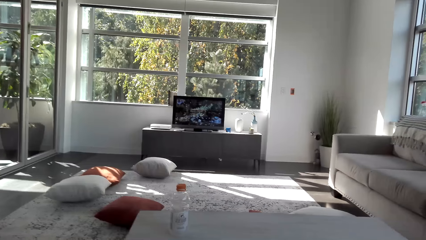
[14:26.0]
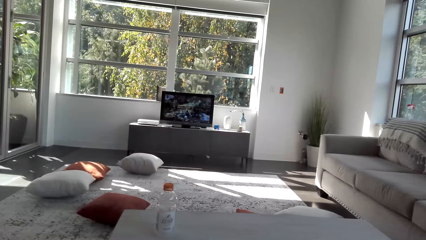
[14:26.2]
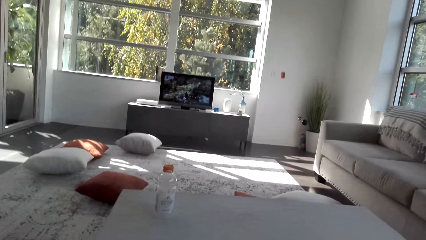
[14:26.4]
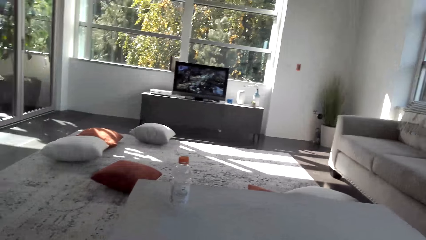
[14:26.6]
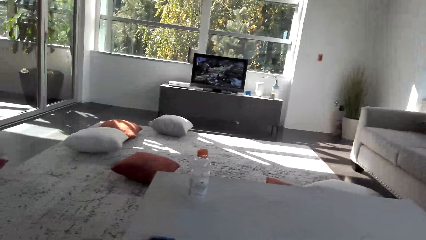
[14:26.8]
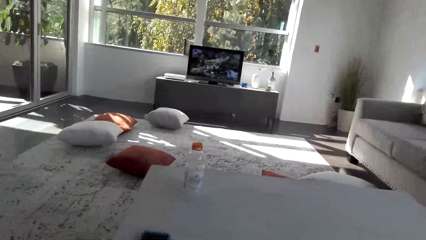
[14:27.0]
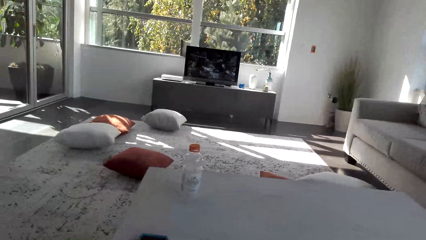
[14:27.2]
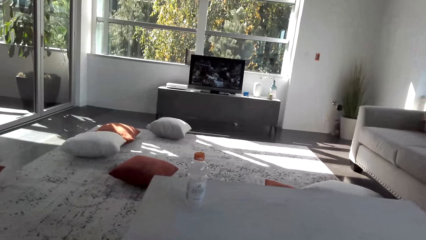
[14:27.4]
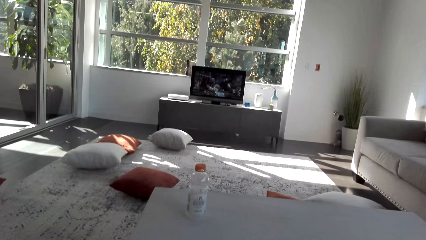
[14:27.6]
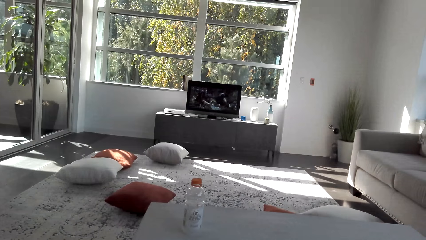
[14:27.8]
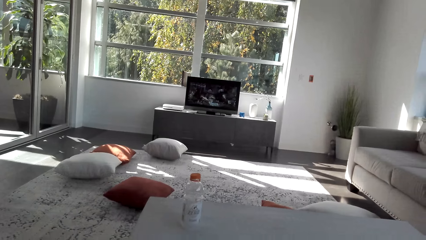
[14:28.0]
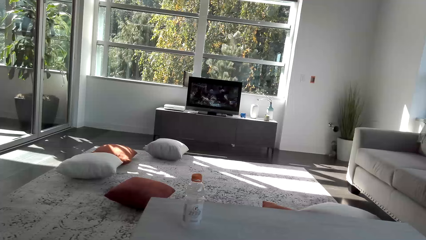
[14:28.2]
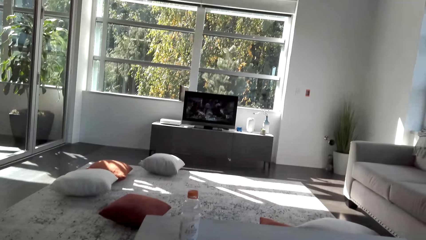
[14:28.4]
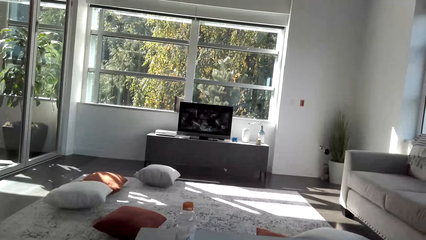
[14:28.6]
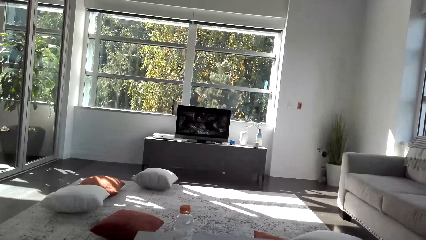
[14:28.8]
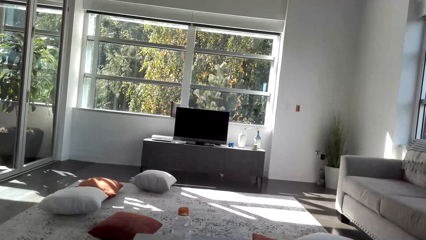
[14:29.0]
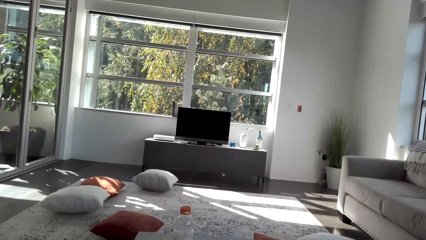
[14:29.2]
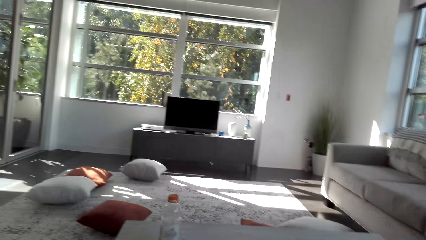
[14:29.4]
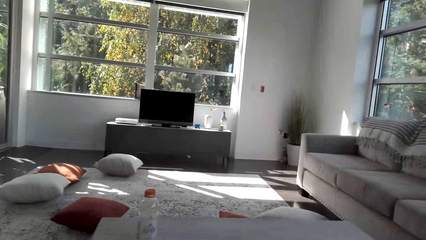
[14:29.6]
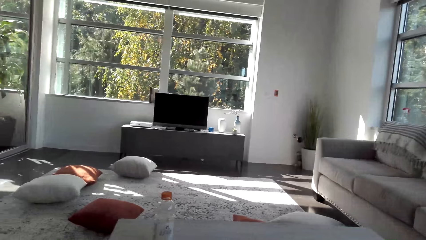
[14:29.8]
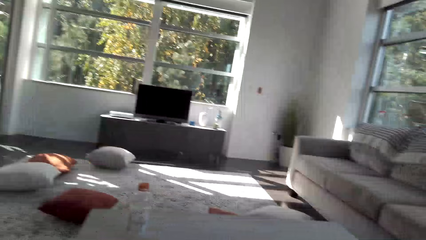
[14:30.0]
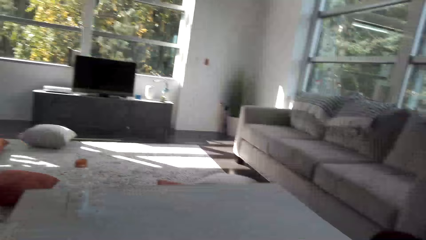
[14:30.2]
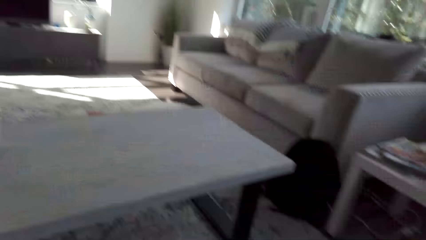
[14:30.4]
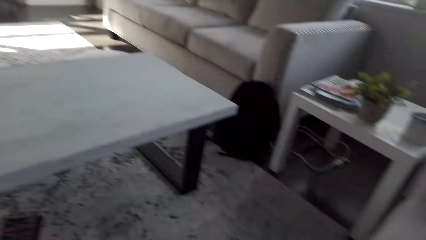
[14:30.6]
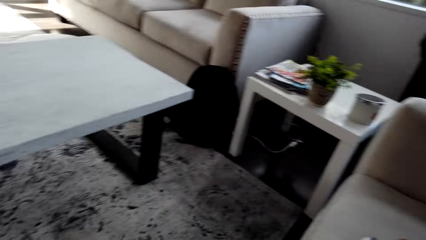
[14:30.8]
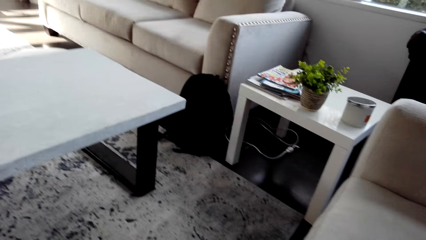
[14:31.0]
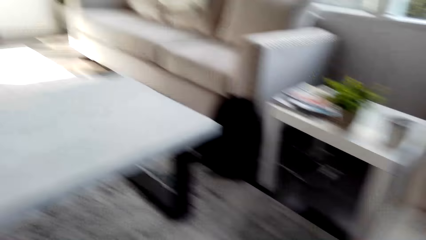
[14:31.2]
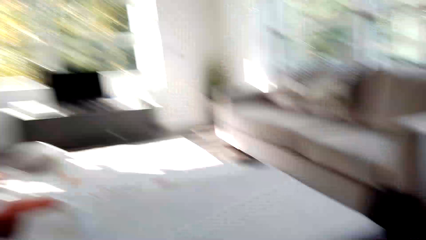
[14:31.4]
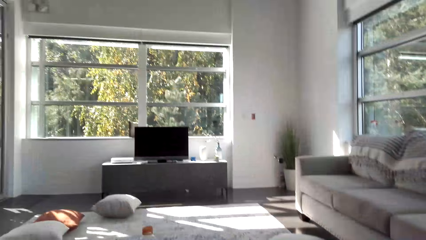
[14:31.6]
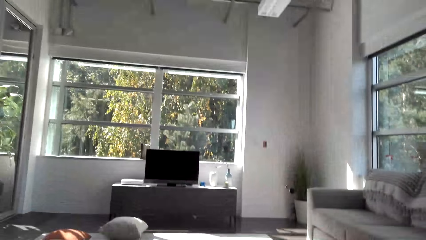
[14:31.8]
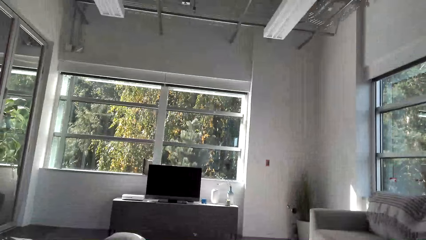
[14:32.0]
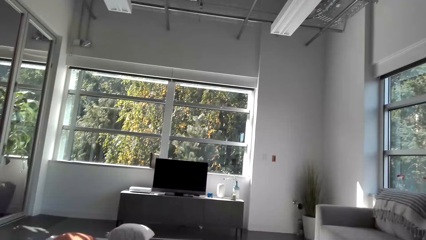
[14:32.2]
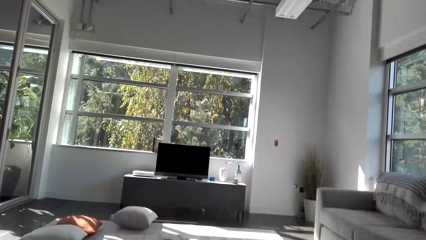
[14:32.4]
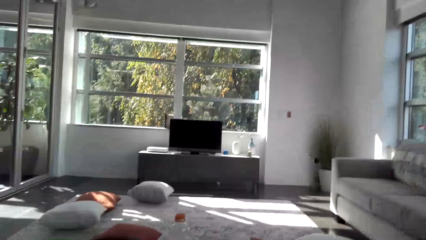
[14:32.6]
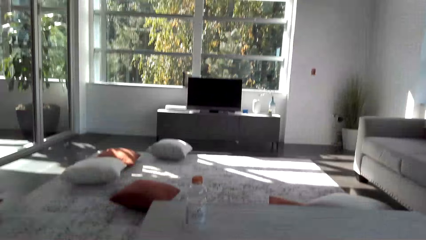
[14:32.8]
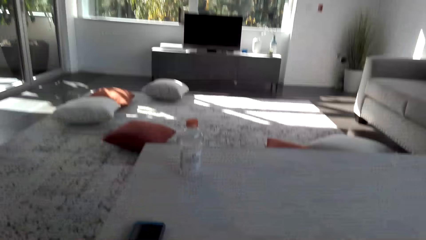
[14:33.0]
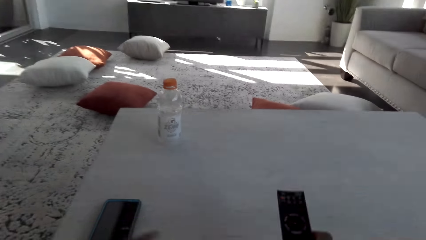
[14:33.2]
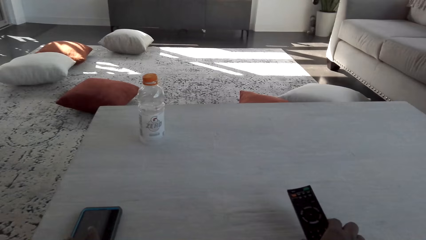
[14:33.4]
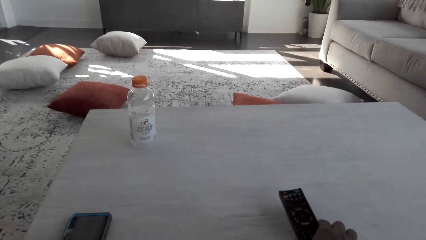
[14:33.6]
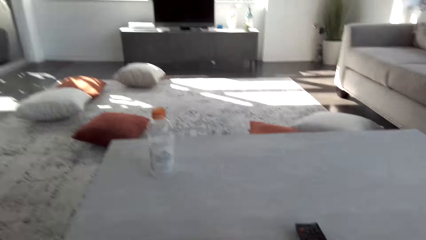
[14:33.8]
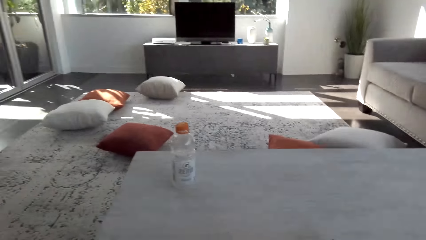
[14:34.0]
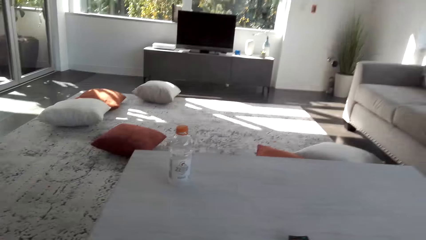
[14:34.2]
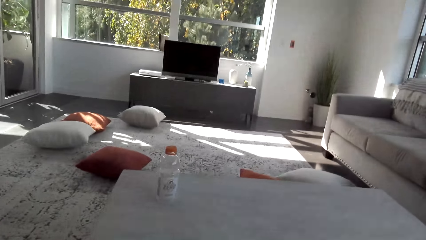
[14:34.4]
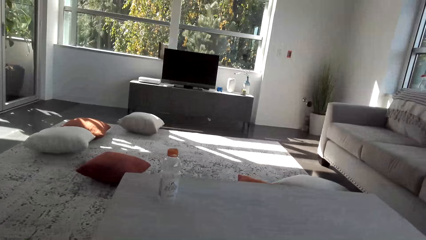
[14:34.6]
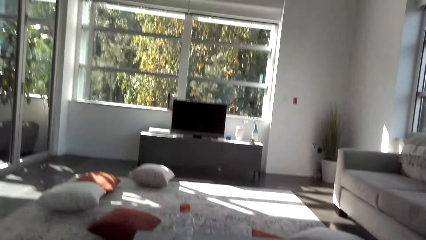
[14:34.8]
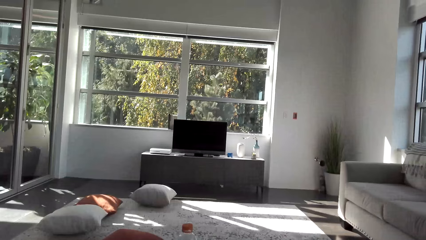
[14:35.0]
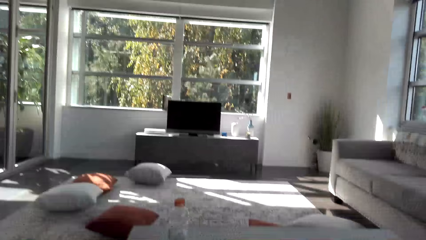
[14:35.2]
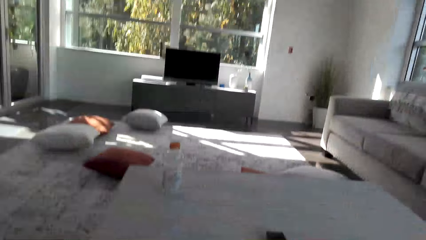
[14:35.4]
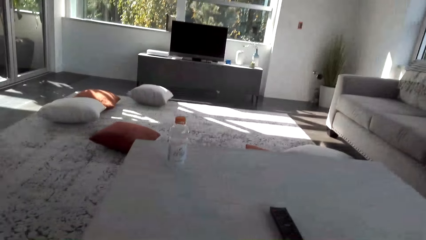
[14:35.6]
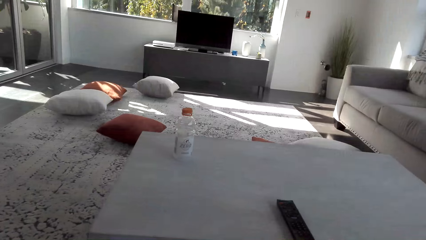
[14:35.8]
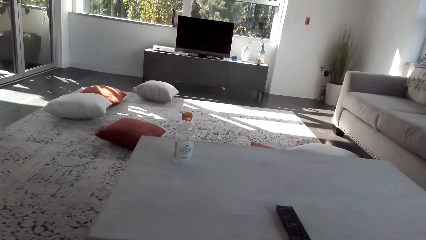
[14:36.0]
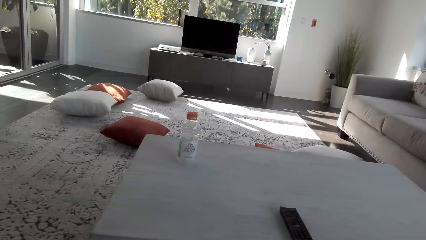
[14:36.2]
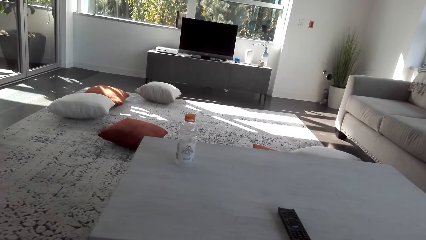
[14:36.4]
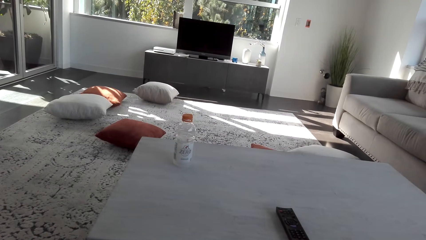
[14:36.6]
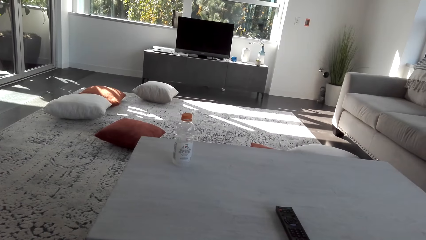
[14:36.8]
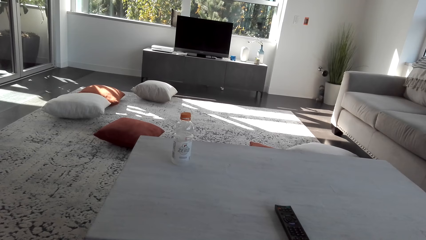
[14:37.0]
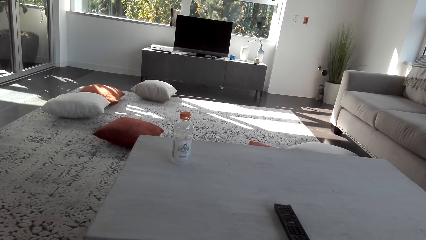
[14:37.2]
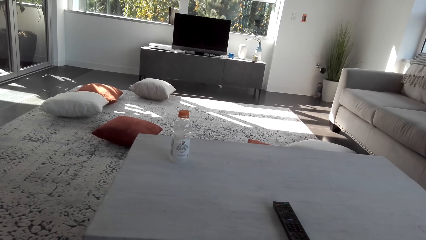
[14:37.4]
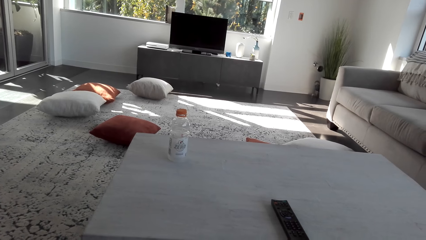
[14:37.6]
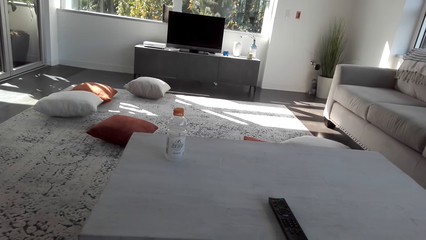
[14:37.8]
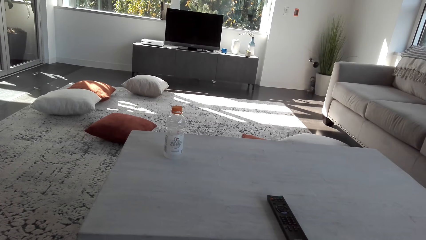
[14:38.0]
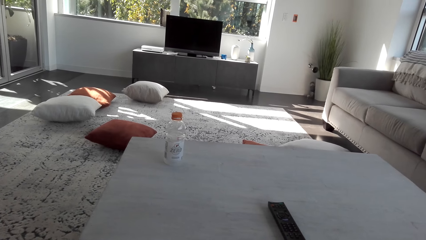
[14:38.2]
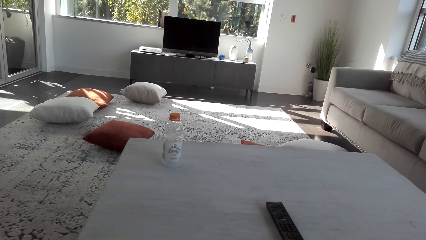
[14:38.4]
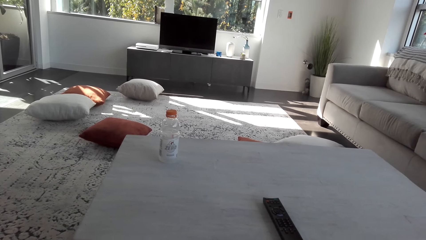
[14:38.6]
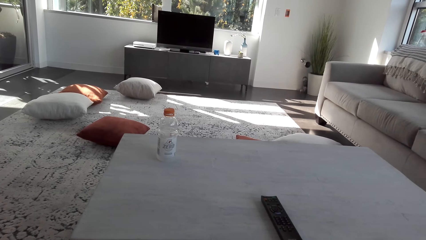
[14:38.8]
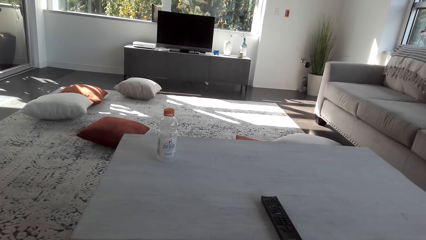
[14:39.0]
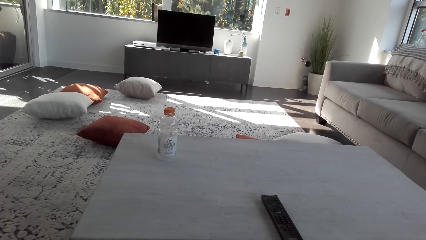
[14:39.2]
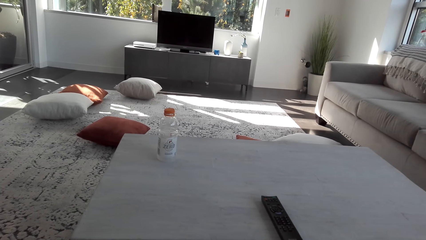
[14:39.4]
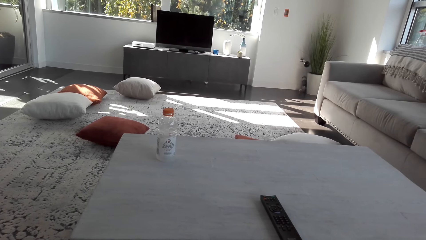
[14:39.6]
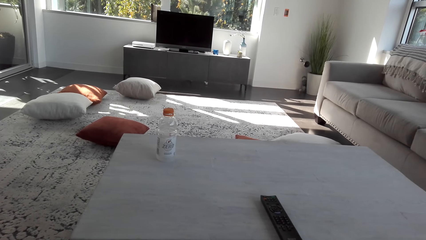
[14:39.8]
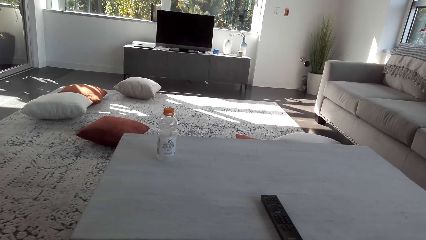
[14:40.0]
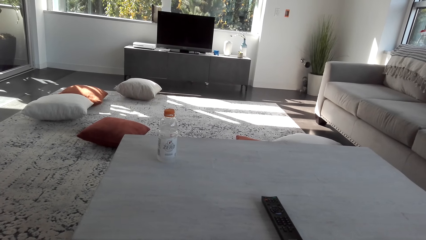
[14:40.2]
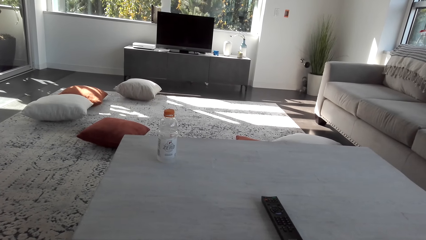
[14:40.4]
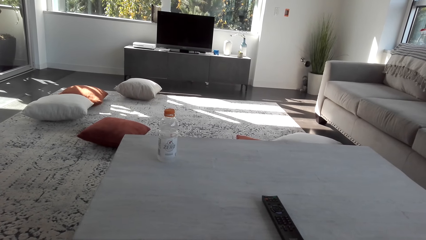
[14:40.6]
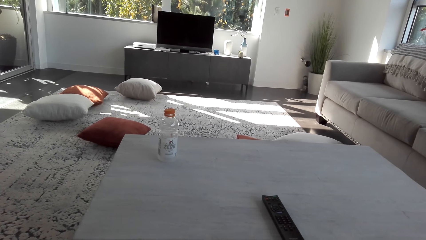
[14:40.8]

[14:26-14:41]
The camera wearer looks around the house. They put a remote control on the table. They look around the house and look at the screen.
